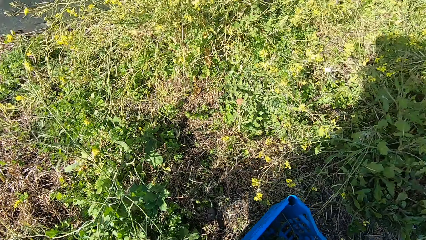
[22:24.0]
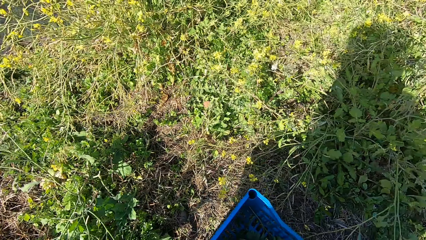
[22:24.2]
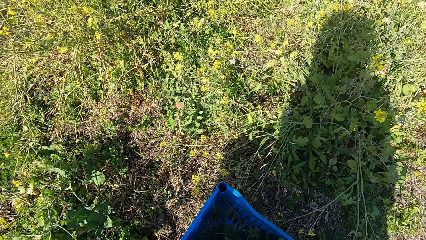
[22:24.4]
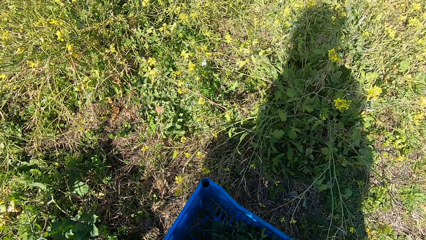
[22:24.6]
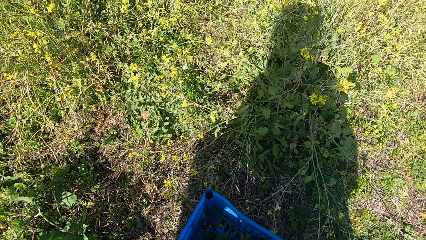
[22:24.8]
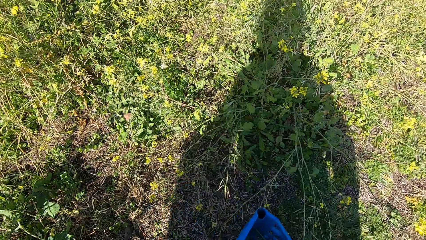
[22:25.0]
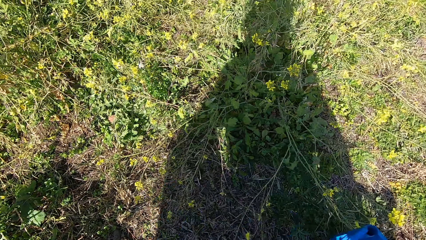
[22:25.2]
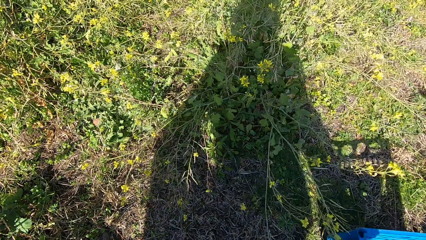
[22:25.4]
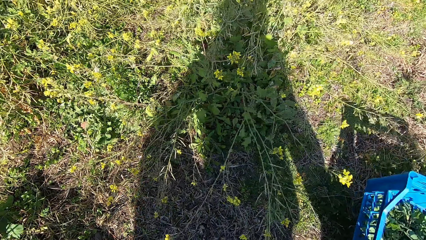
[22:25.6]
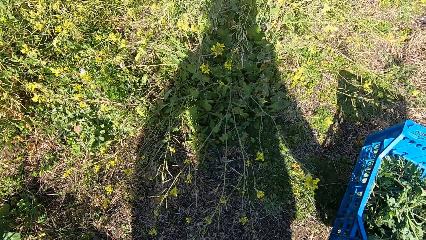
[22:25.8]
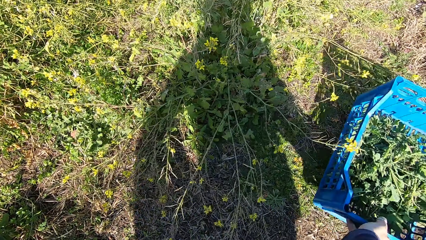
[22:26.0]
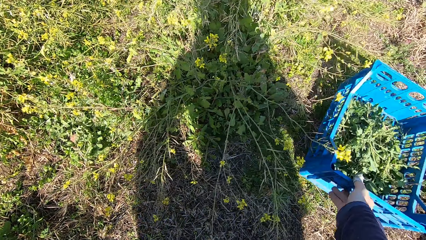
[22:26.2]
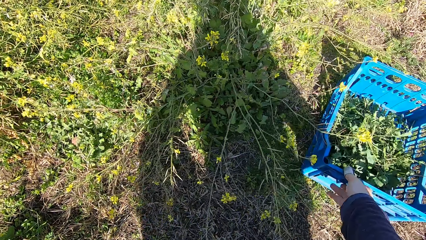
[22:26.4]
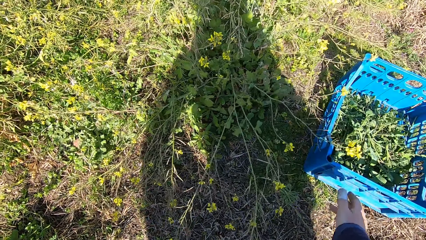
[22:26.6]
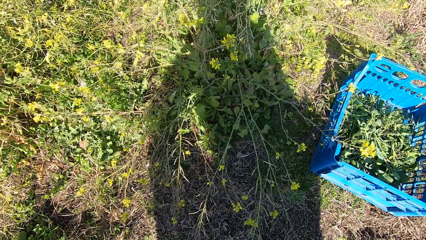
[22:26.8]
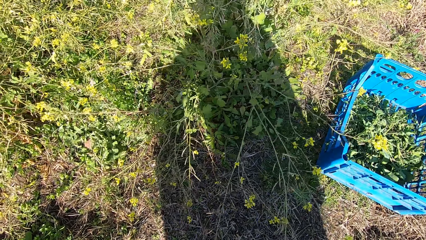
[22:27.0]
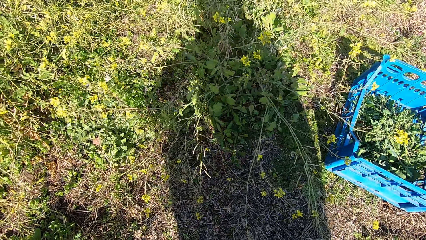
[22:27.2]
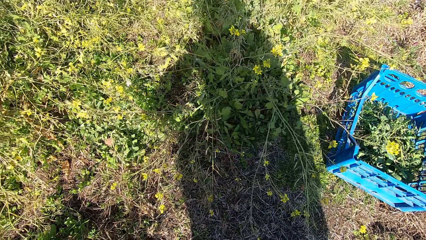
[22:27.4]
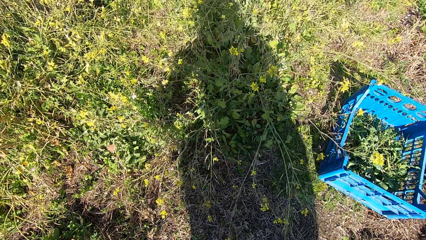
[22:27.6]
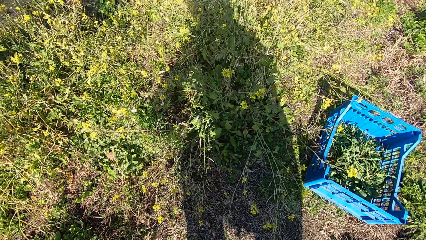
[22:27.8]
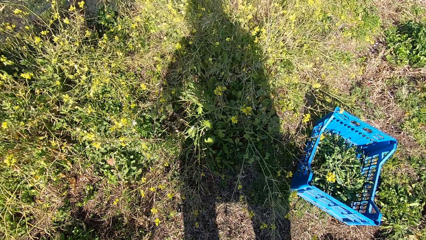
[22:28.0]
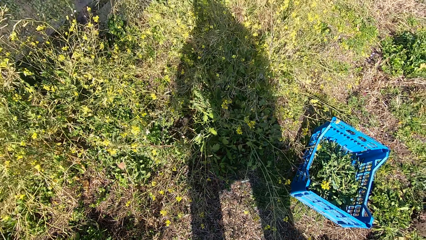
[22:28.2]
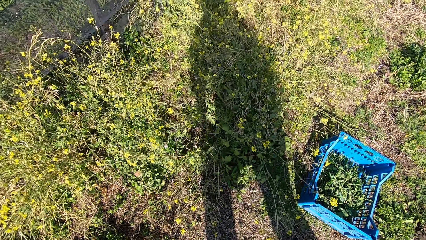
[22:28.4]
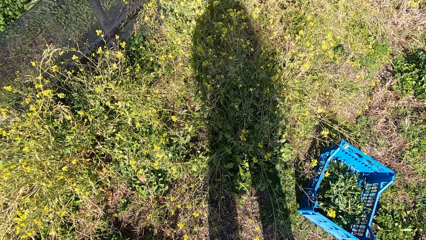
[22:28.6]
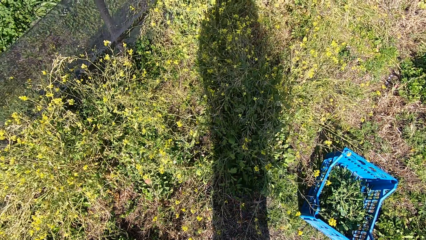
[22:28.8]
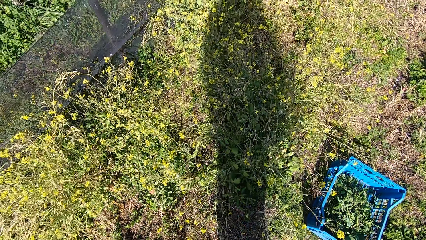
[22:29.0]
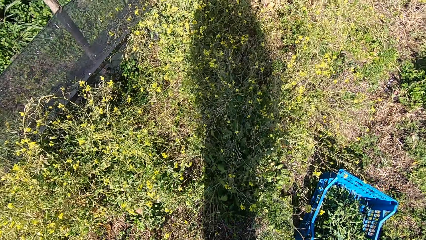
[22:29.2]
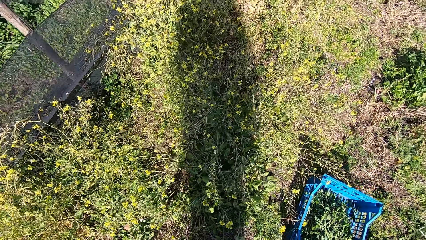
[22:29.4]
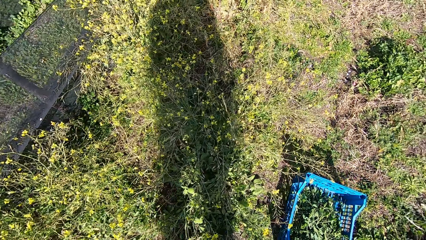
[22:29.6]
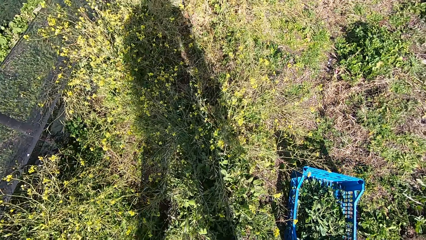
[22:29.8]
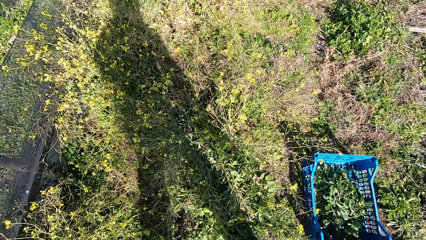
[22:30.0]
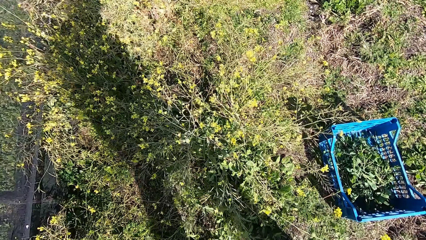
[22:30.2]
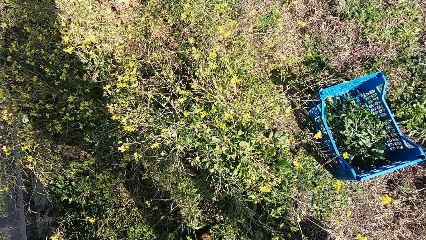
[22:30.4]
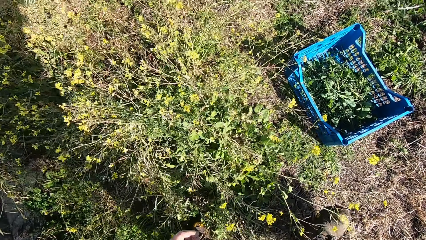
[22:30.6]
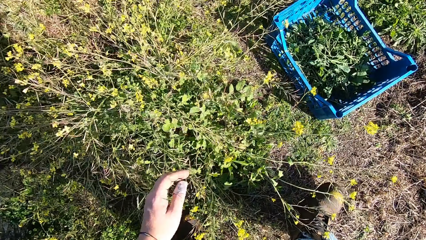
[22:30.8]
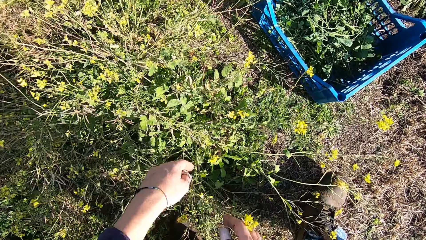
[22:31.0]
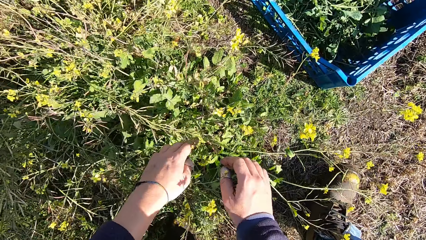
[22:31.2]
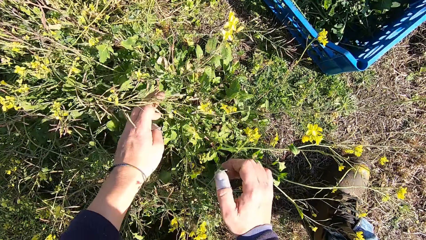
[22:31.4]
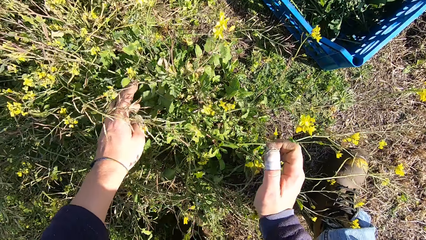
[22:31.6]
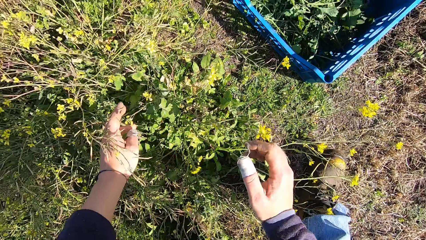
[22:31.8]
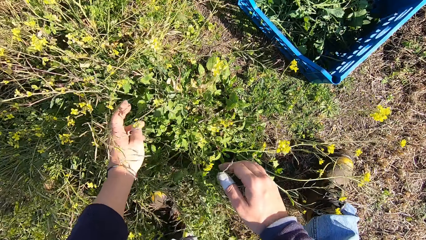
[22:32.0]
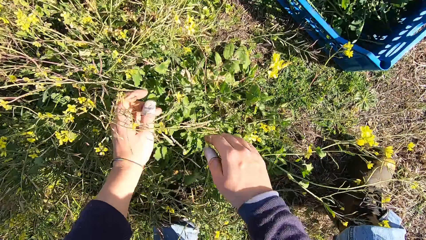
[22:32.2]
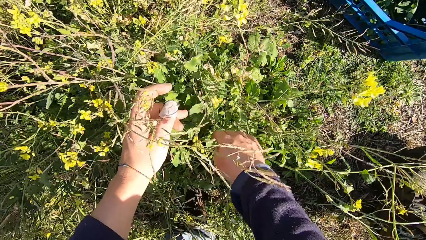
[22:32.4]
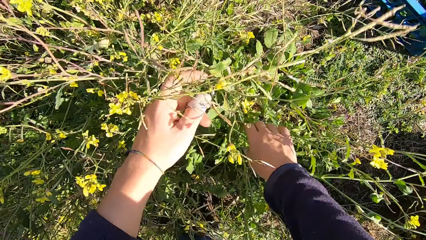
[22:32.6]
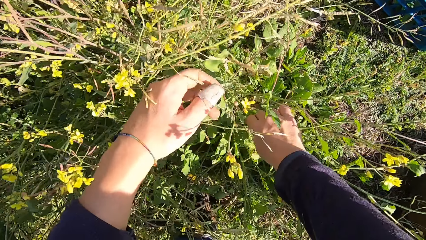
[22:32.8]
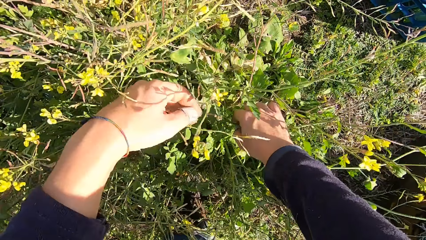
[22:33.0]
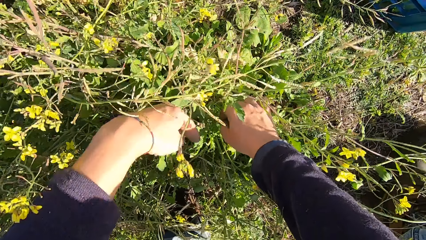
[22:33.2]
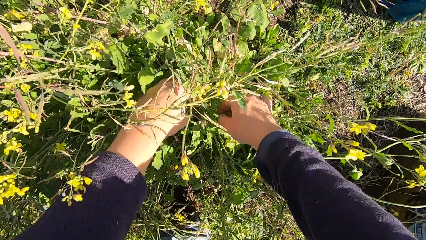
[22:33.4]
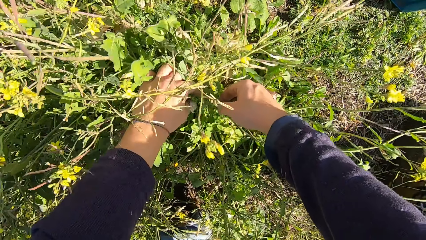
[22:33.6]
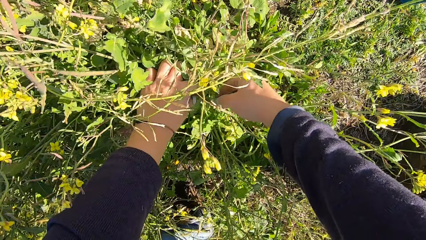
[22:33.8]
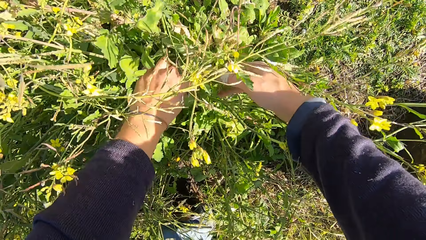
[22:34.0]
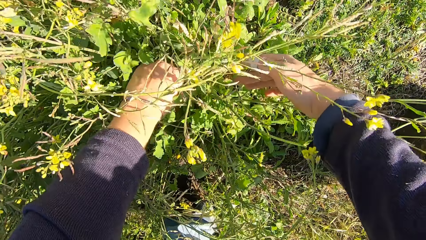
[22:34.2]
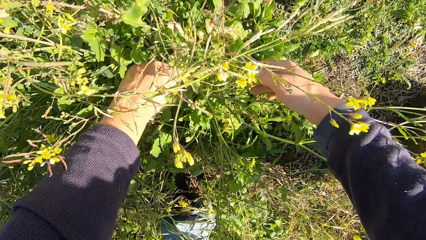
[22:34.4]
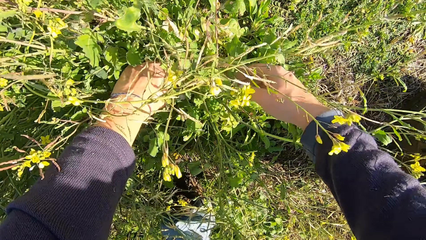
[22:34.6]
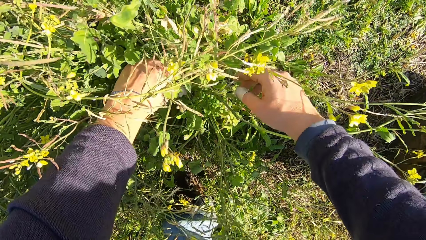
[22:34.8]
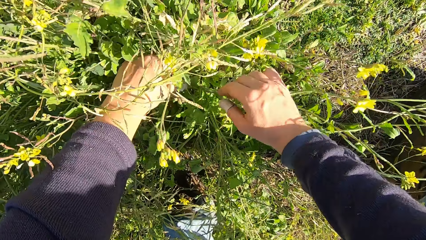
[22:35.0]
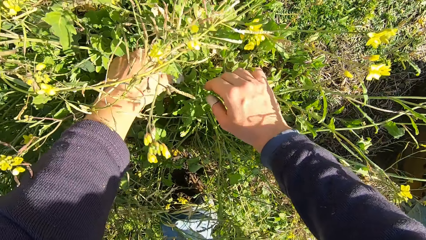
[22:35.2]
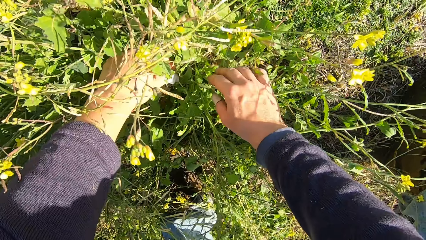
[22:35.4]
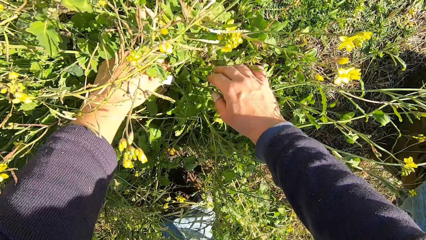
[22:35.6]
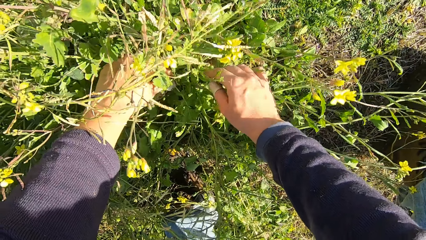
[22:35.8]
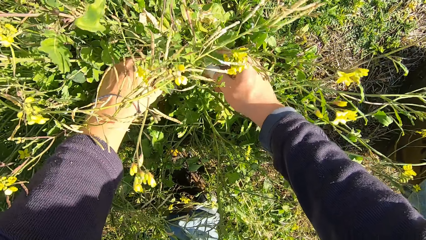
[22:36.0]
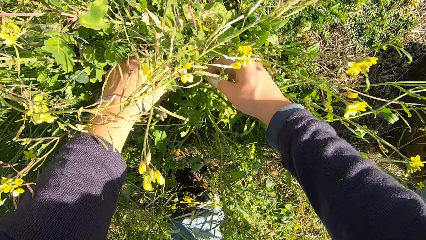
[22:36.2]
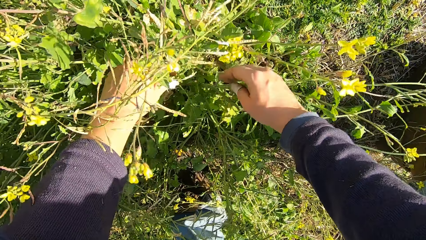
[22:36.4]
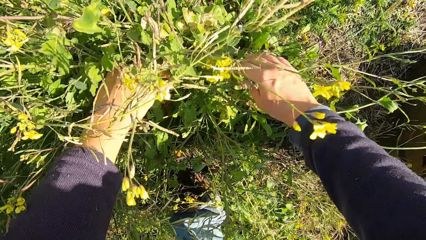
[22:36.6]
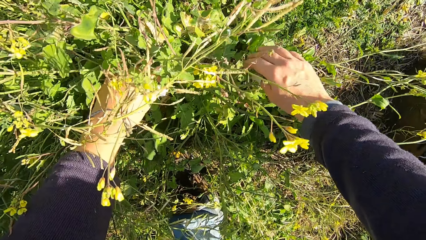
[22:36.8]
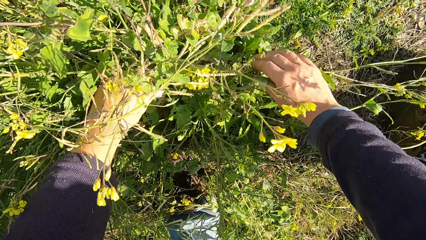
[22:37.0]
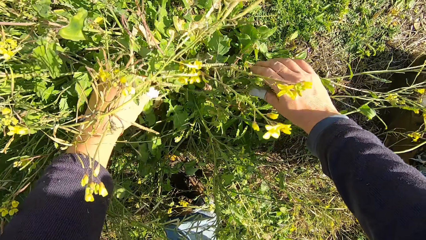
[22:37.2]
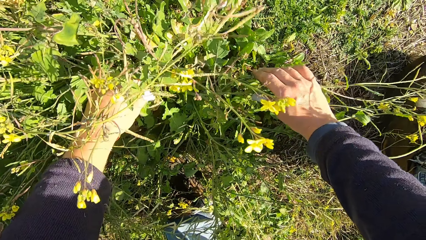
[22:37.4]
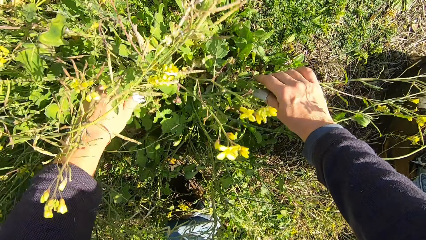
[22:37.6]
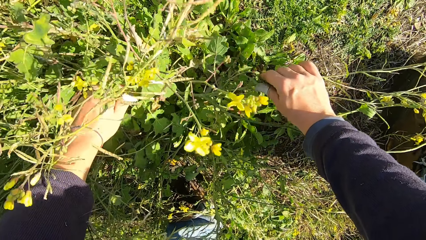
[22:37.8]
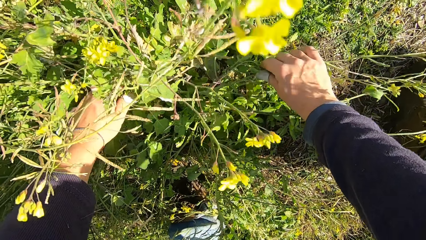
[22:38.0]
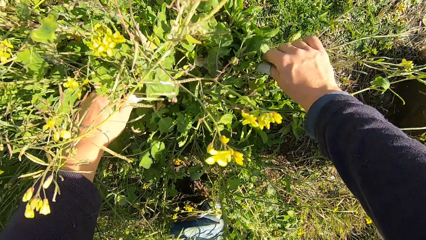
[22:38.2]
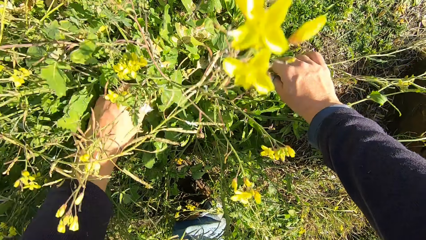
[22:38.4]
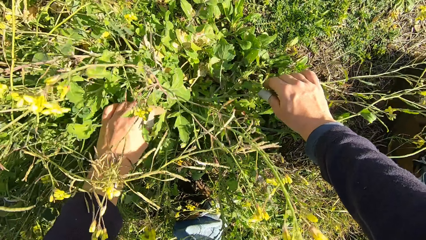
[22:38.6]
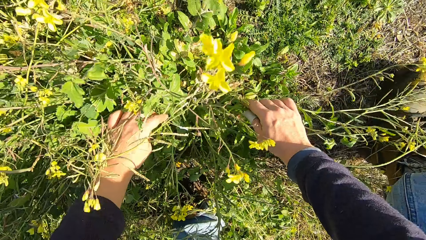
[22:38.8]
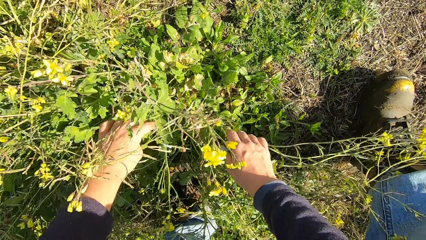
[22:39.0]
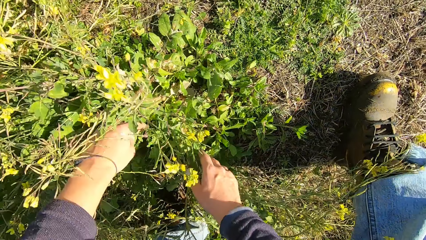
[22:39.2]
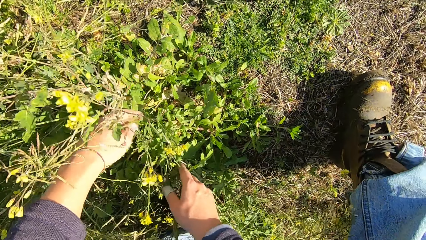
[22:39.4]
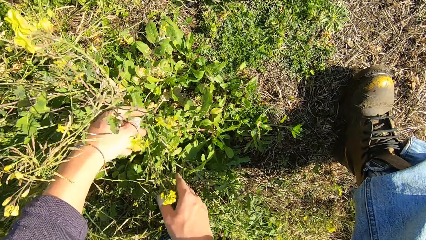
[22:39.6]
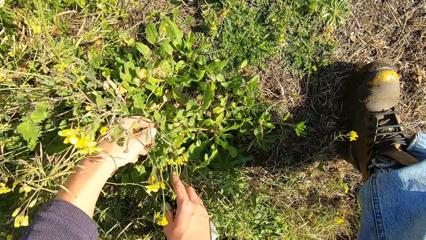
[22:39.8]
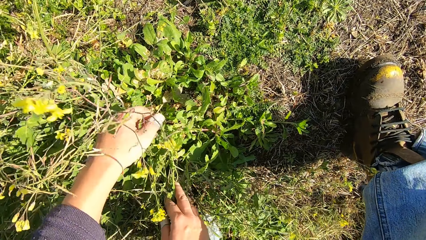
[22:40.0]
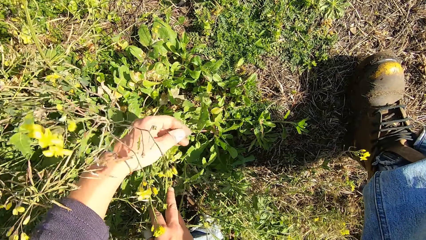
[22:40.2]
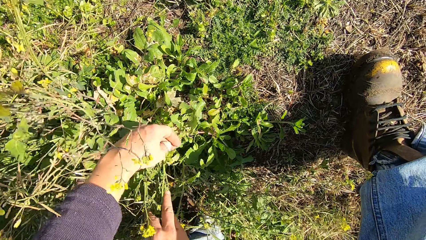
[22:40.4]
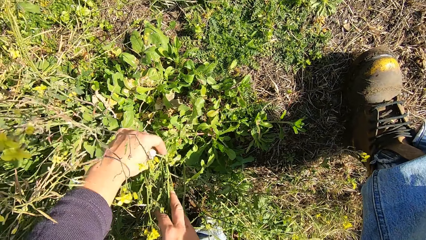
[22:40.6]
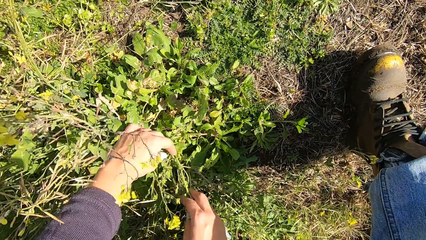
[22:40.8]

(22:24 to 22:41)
The camera wearer moves the basket on the ground. He checks the plants with his hands.
